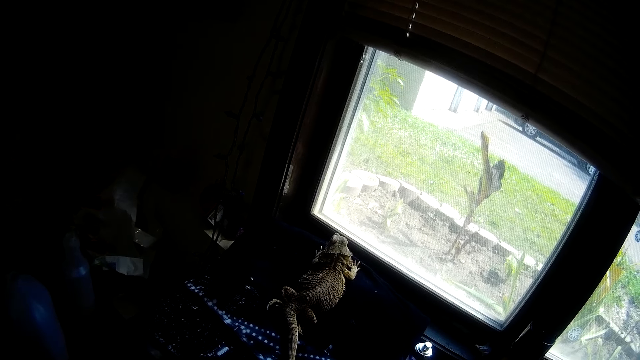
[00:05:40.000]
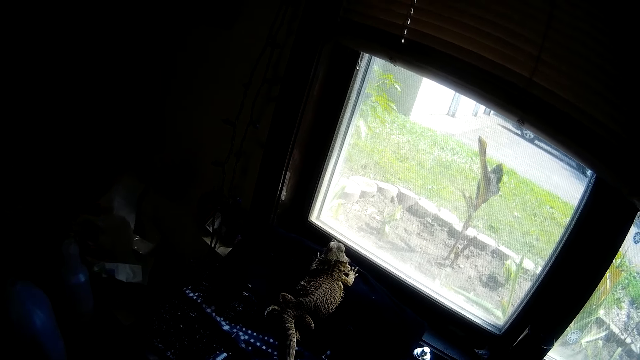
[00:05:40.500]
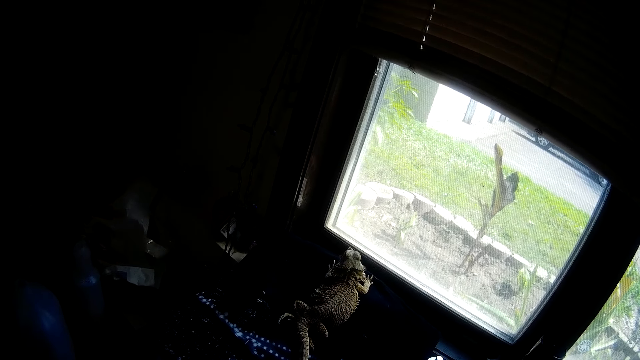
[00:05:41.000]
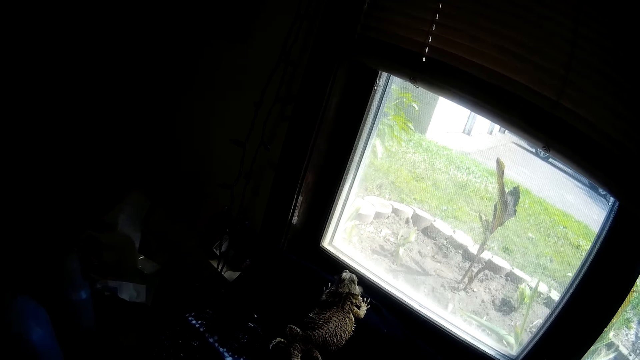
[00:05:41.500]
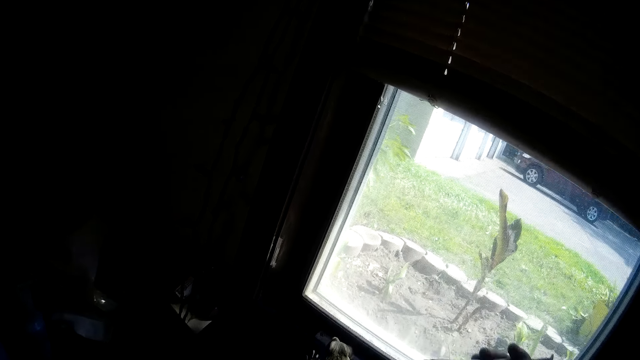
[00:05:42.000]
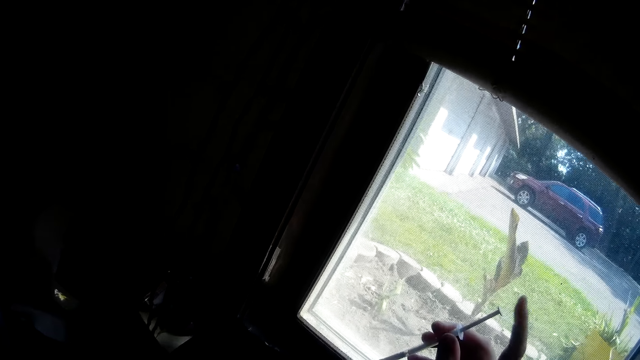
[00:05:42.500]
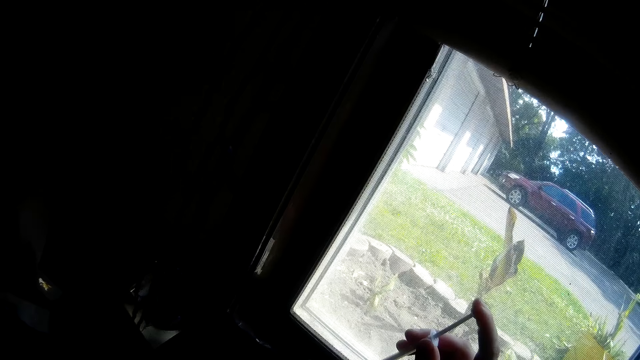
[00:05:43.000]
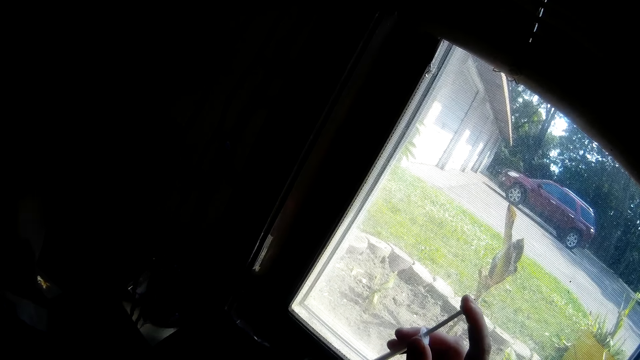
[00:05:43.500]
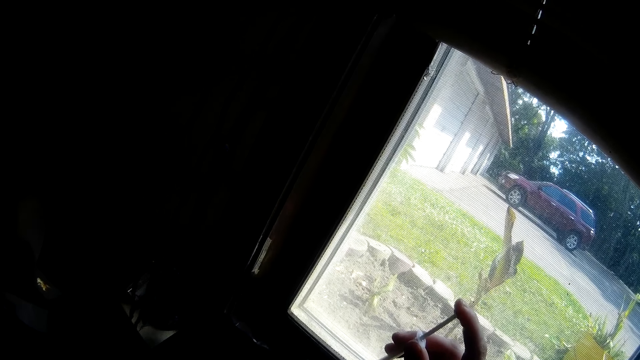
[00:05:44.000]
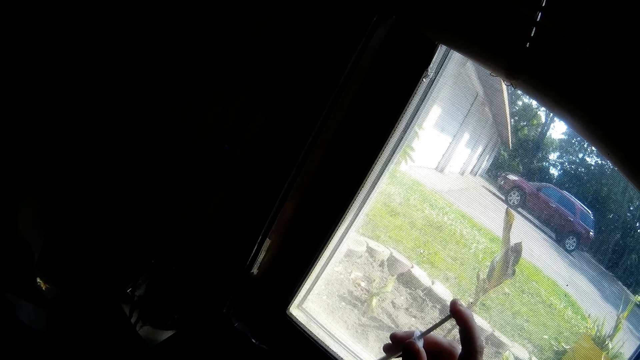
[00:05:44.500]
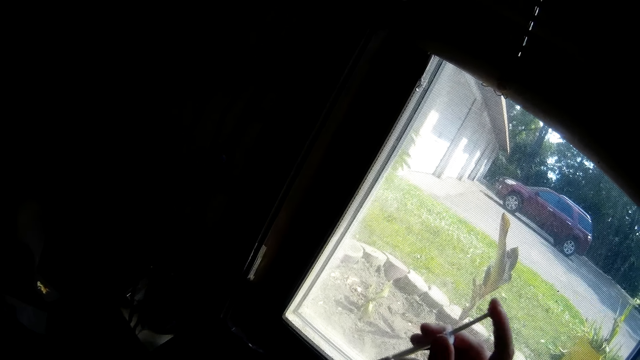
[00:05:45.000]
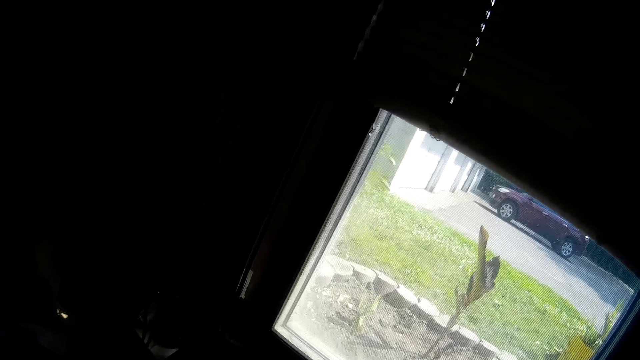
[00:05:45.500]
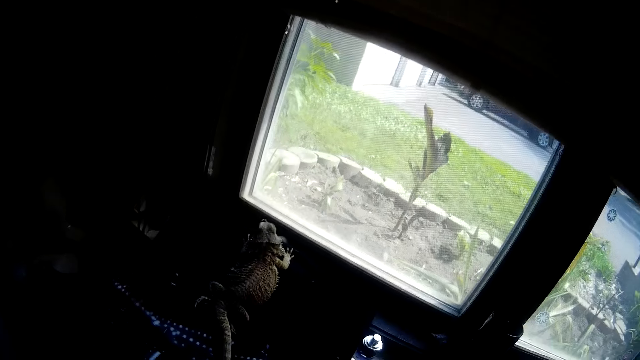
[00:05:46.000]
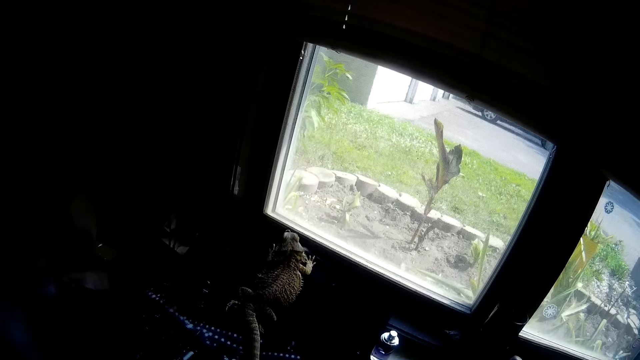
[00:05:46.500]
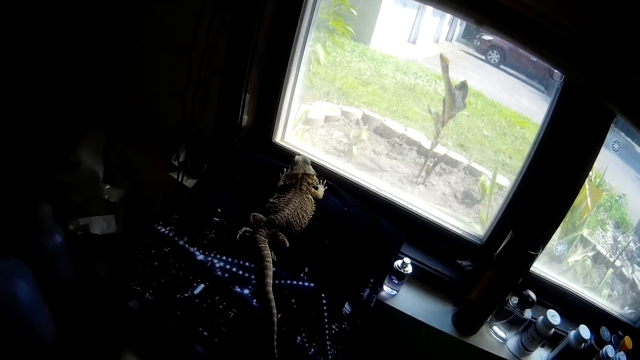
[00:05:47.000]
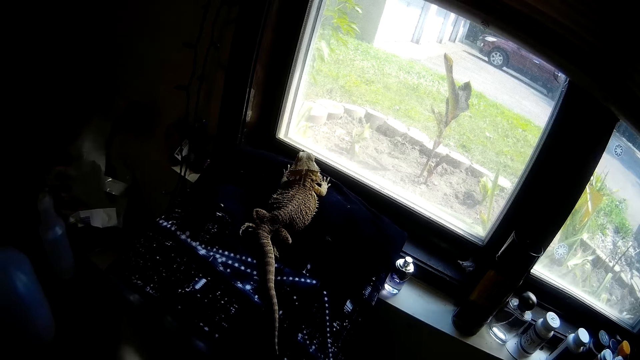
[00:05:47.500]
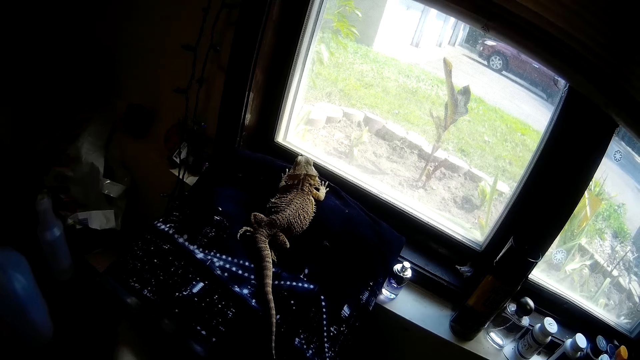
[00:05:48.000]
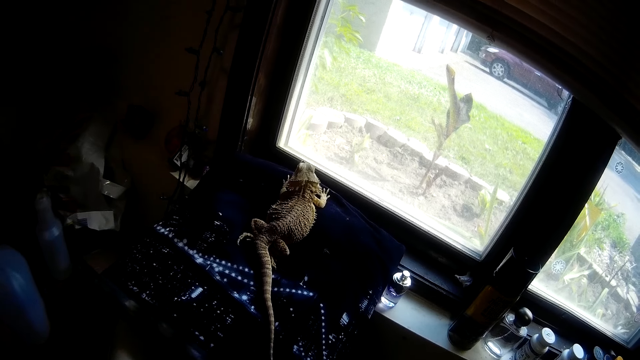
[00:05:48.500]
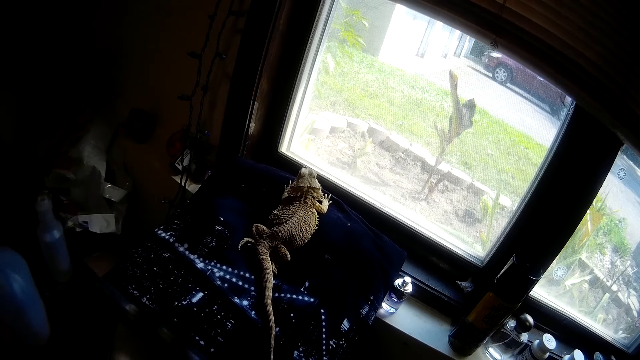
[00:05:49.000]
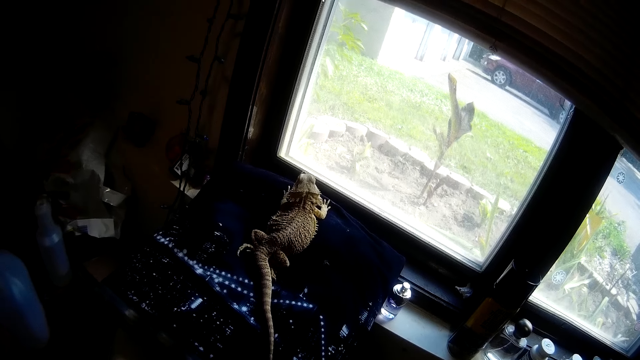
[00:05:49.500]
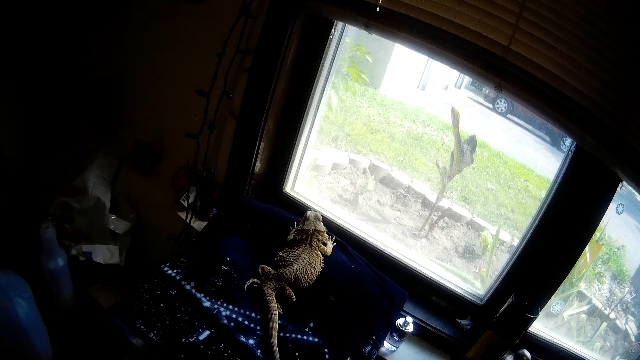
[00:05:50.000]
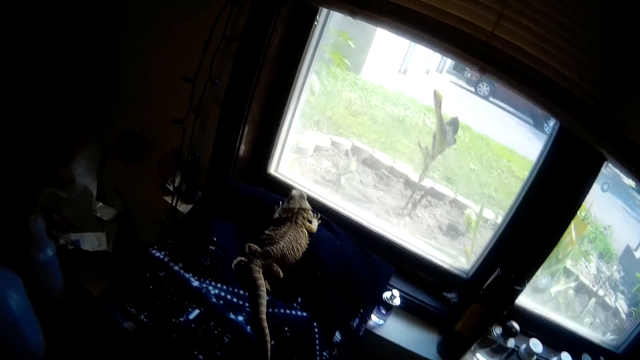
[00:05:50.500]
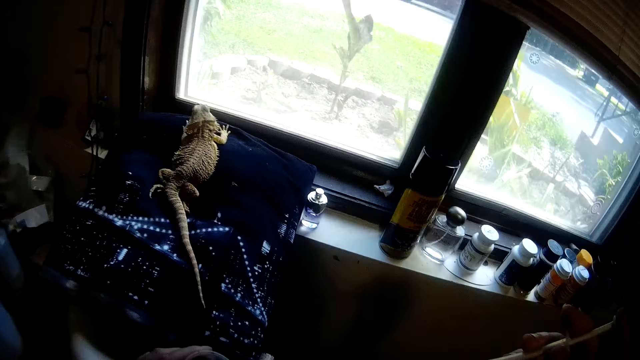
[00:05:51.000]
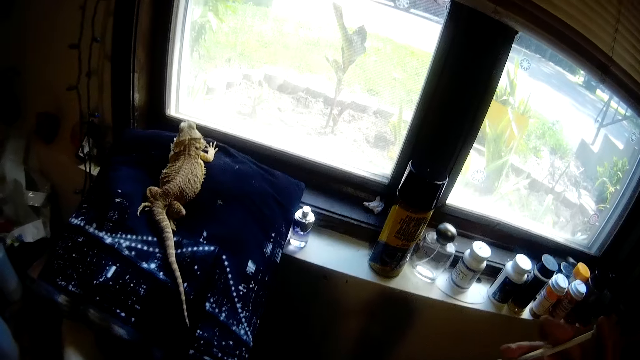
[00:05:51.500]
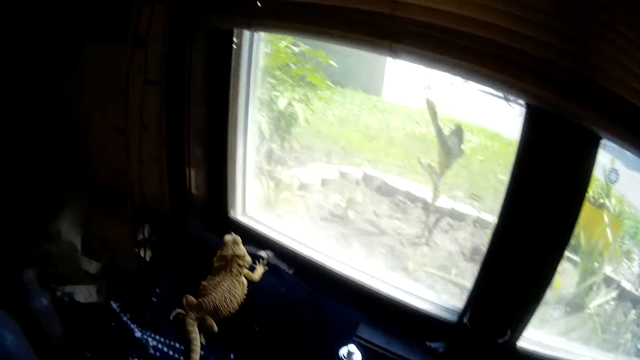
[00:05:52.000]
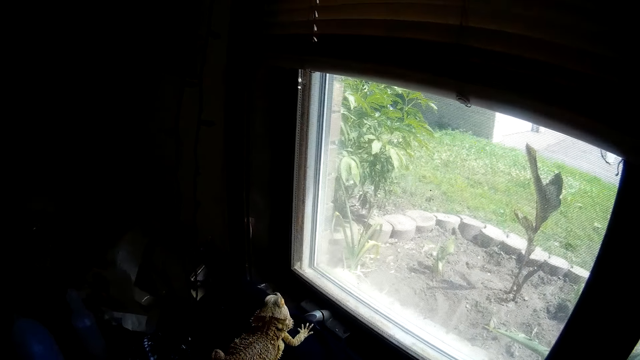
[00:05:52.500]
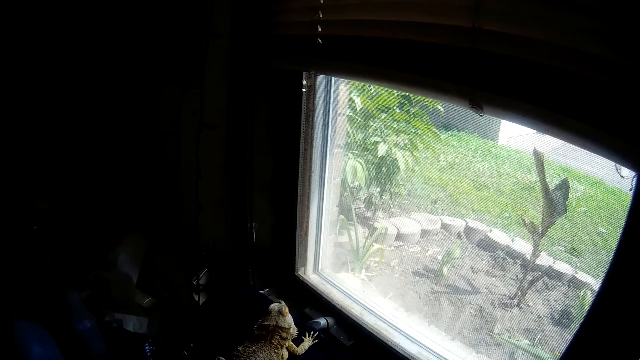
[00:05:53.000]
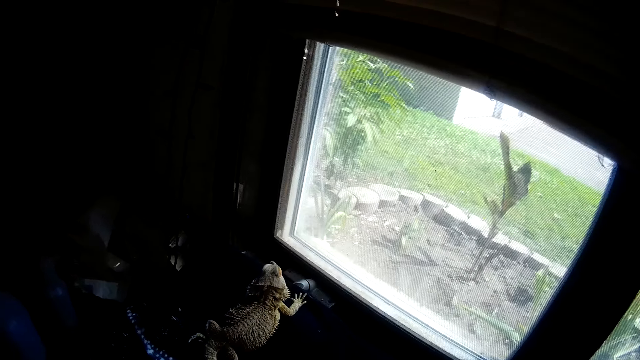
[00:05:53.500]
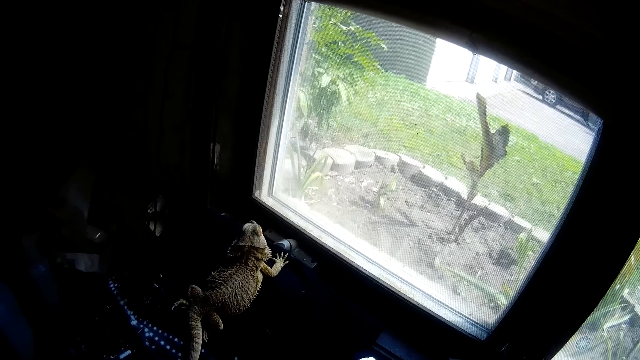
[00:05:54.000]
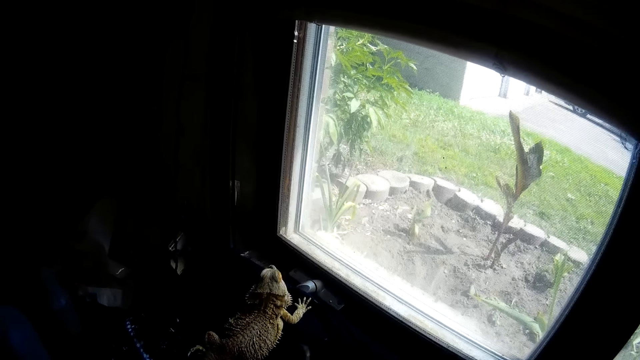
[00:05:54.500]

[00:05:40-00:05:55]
The camera wearer puts a loaded syringe into the mouth of the Chinese water dragon or bearded dragon with her right hand. She presses something in the adhesive dispenser syringe on the bearded dragon. She removes the empty syringe in her right hand from the mouth of the Chinese water dragon. She looks at the bearded dragon. She holds the empty syringe in her right hand. She presses something in the adhesive dispenser syringe on the bearded dragon.

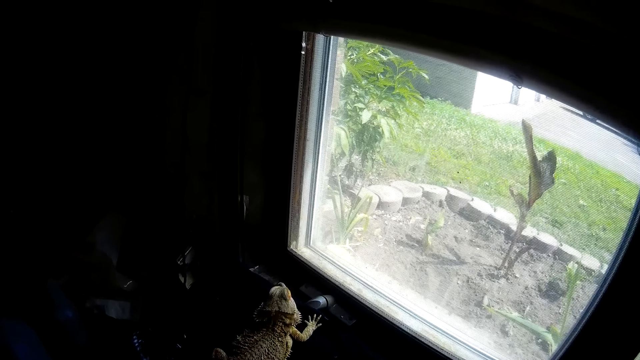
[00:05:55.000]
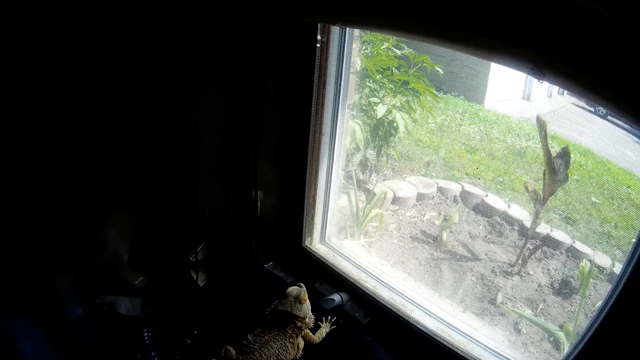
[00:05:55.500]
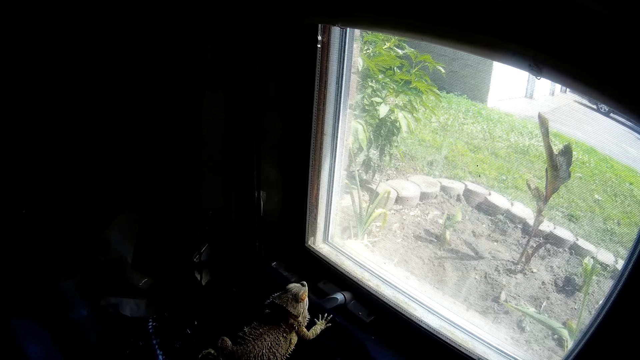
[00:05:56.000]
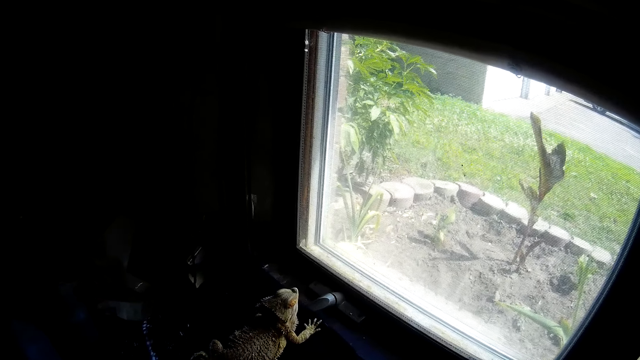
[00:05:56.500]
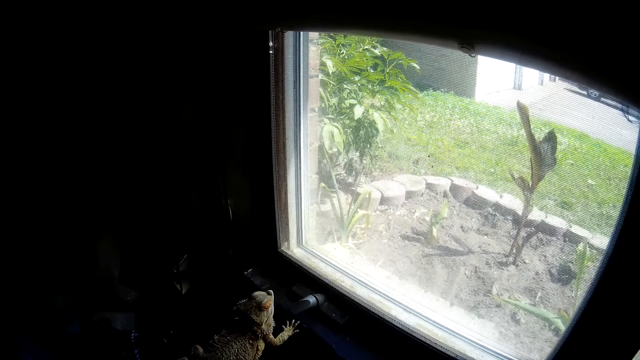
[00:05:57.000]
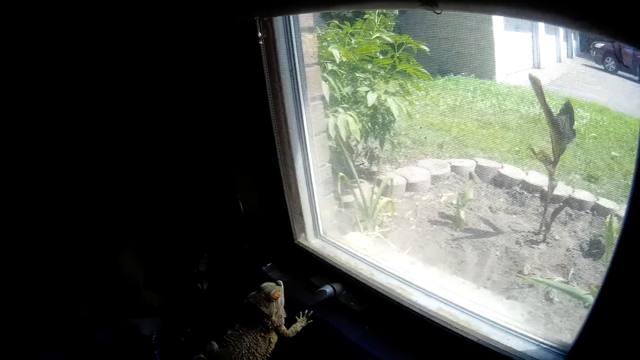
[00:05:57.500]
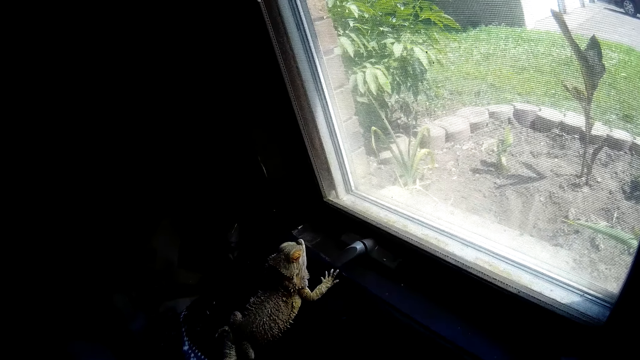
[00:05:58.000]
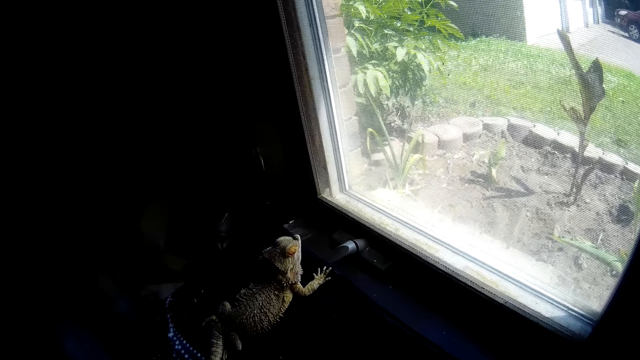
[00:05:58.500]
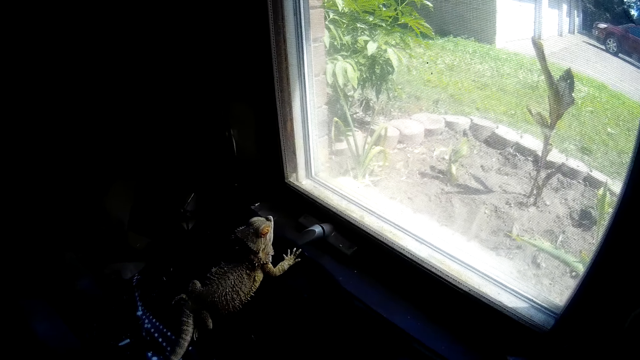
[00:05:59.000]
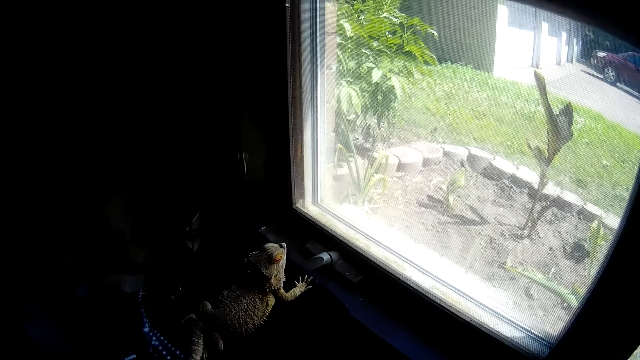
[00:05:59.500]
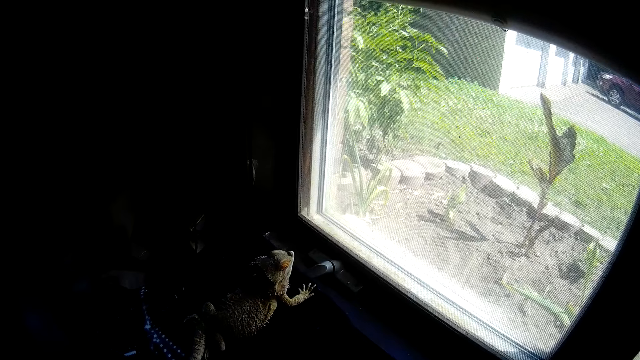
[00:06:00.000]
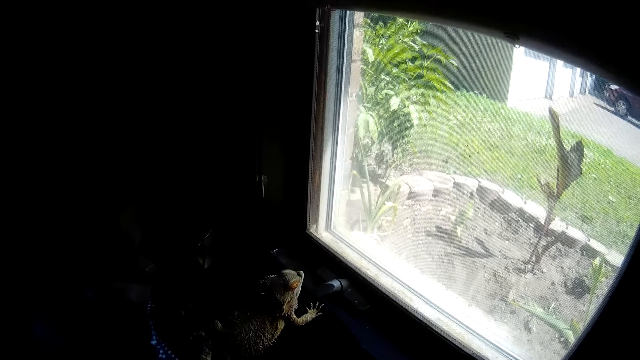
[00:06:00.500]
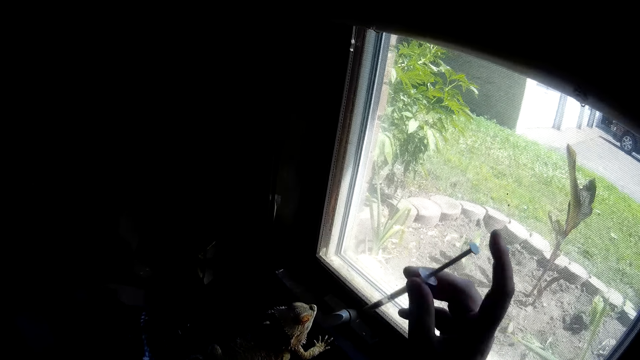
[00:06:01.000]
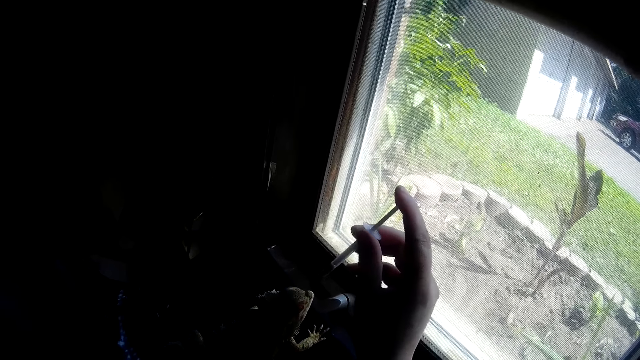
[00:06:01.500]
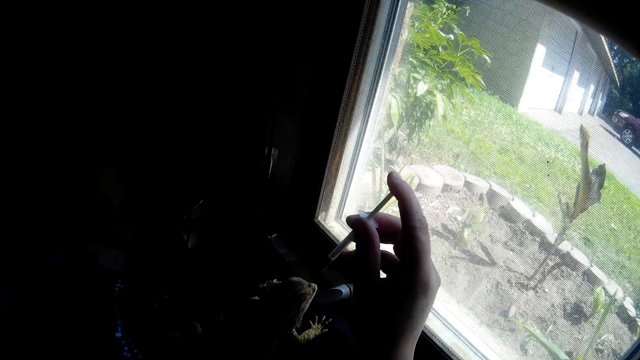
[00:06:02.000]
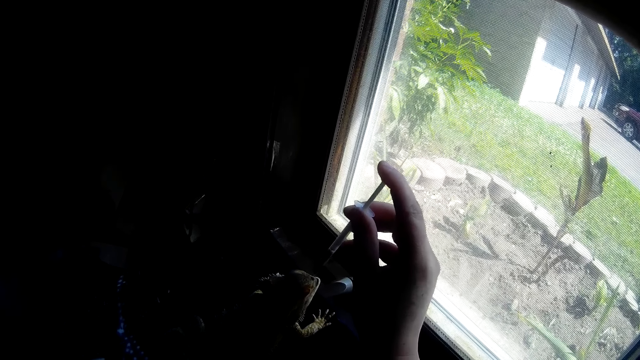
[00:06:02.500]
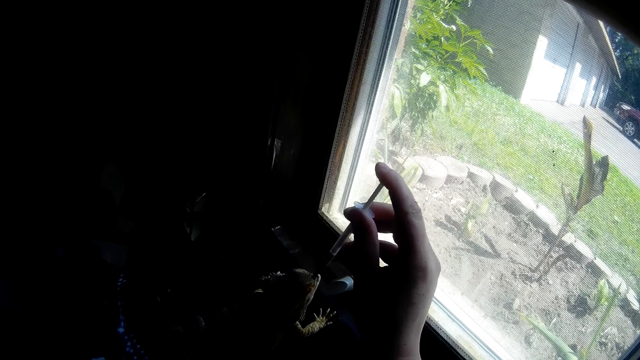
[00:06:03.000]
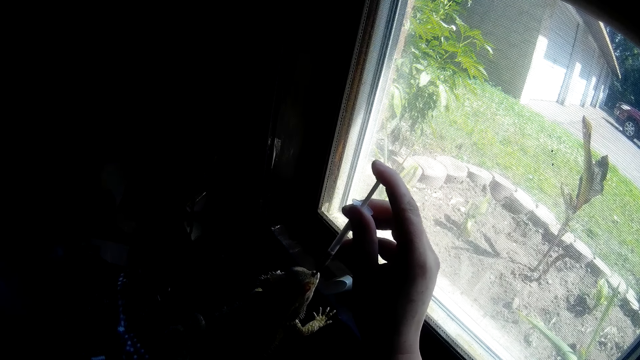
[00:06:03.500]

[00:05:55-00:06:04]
The camera wearer puts a loaded syringe into the mouth of the Chinese water dragon with her right hand.
